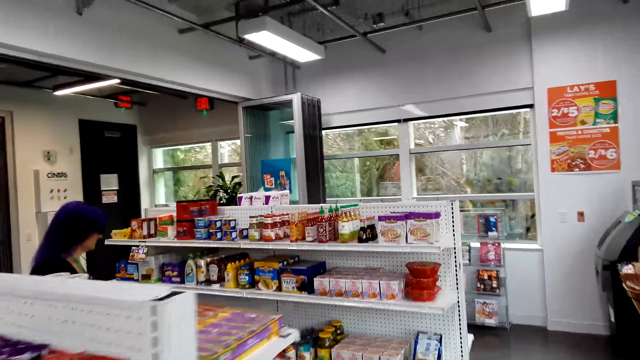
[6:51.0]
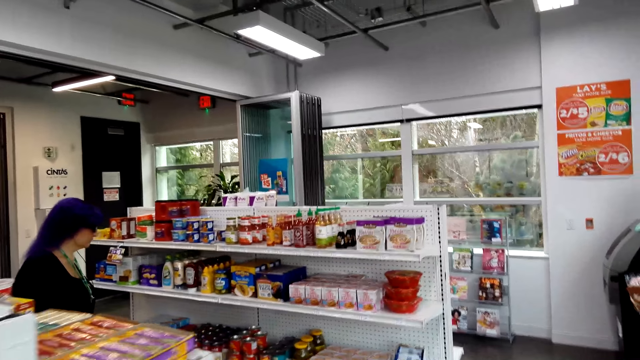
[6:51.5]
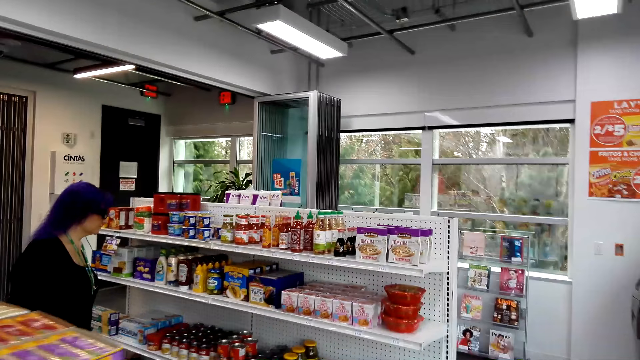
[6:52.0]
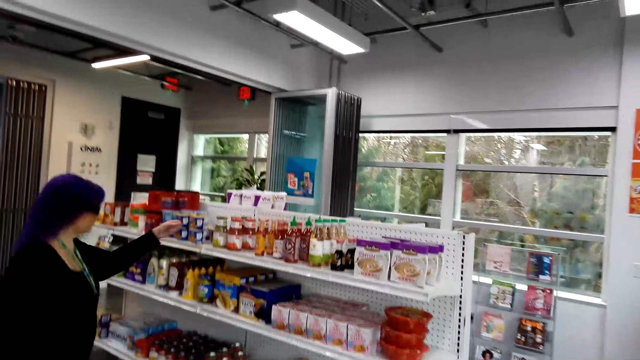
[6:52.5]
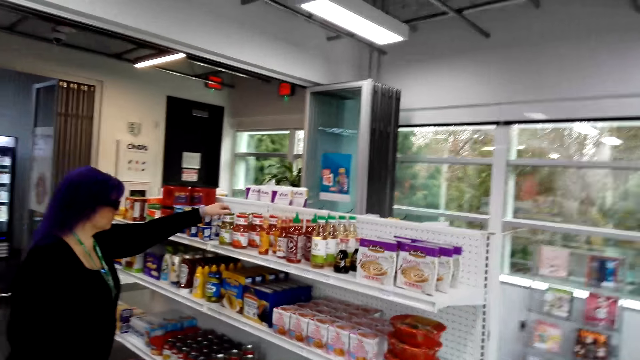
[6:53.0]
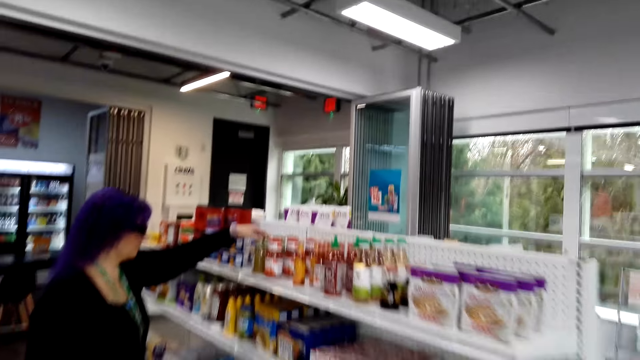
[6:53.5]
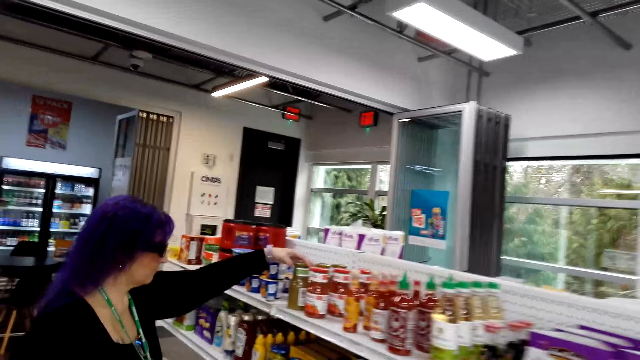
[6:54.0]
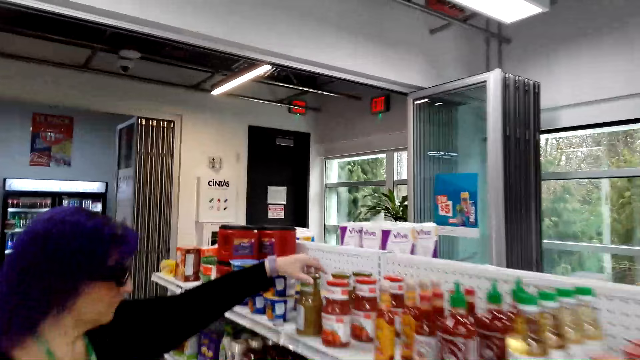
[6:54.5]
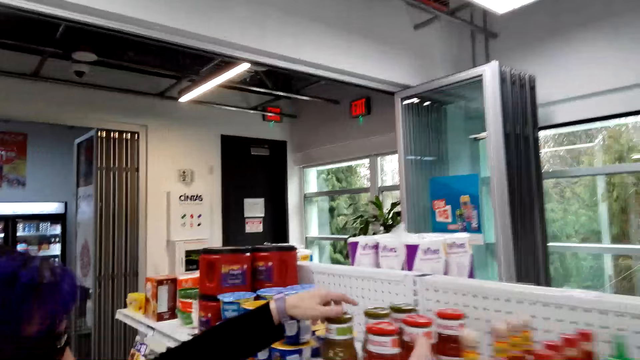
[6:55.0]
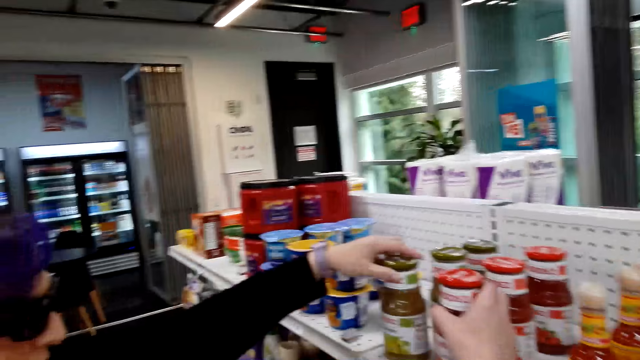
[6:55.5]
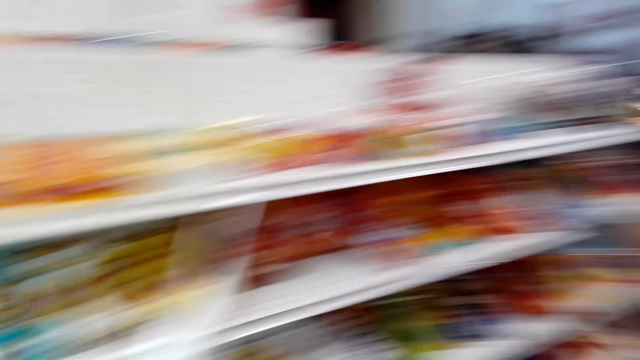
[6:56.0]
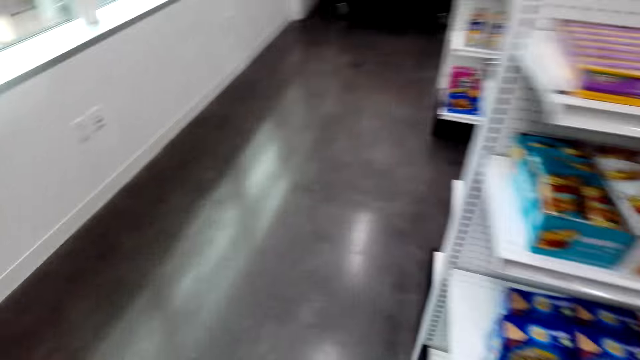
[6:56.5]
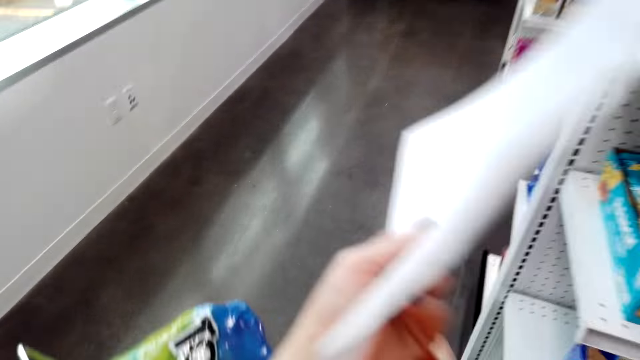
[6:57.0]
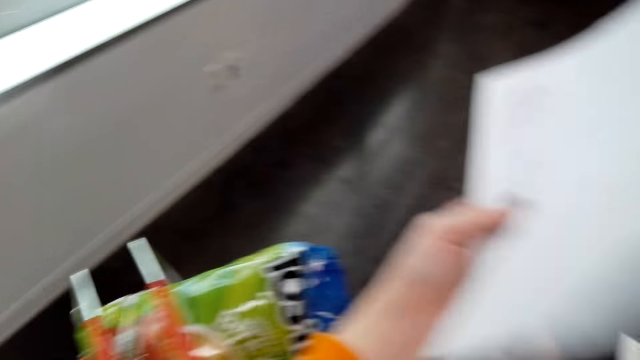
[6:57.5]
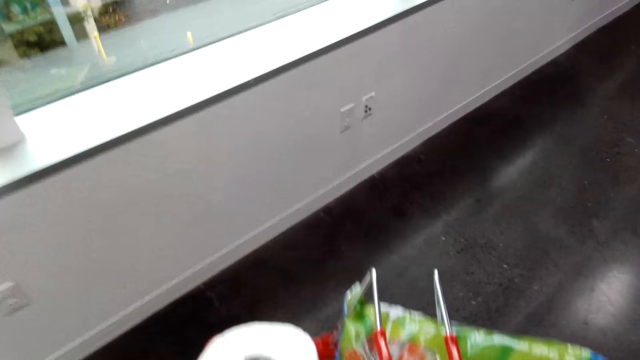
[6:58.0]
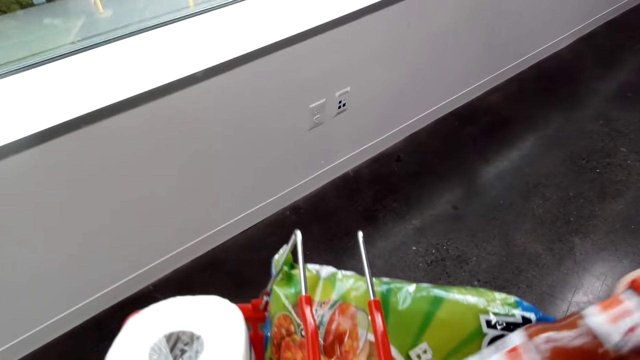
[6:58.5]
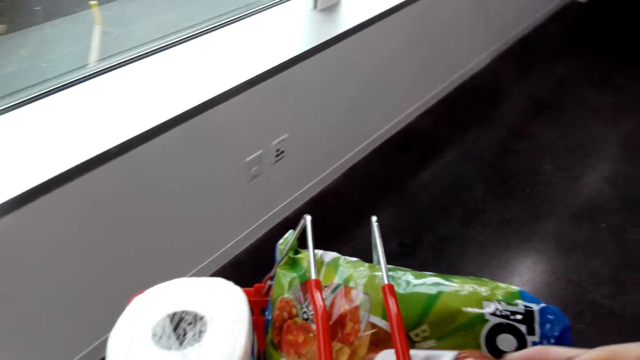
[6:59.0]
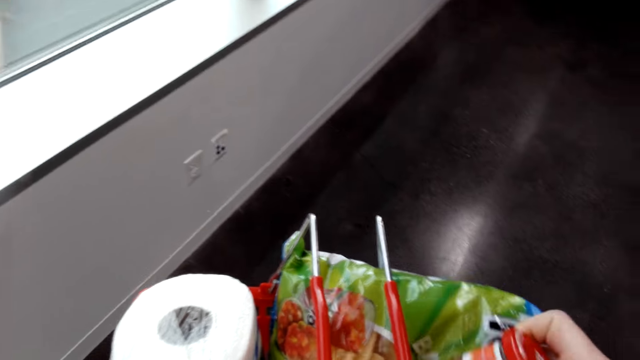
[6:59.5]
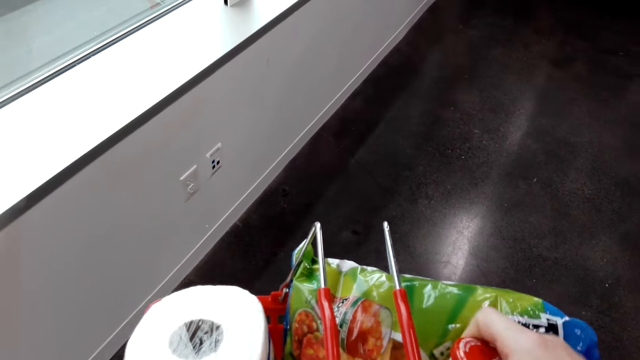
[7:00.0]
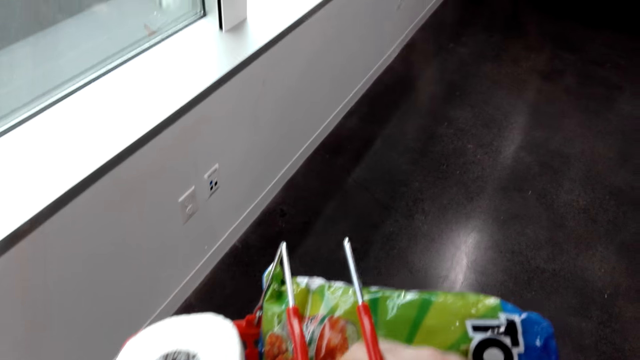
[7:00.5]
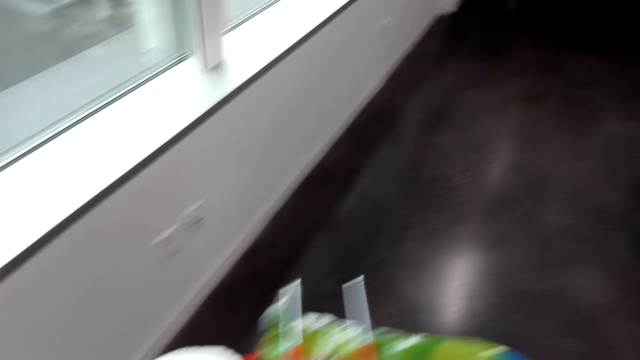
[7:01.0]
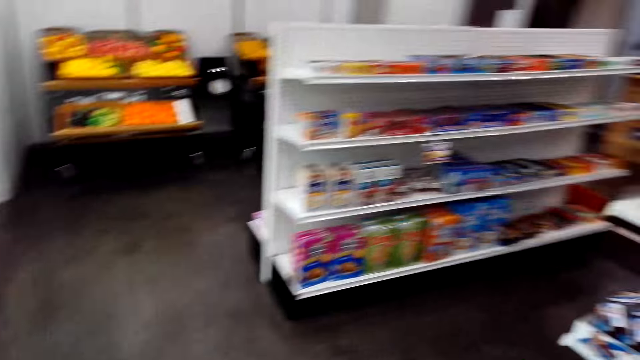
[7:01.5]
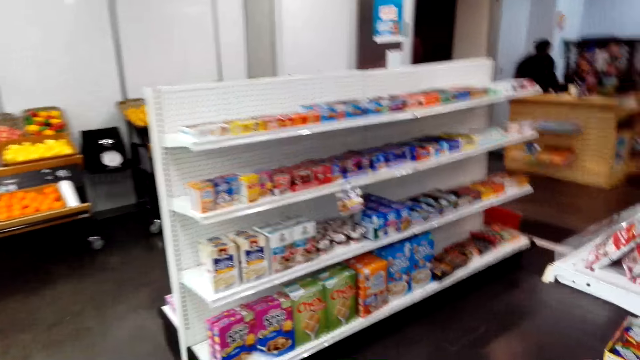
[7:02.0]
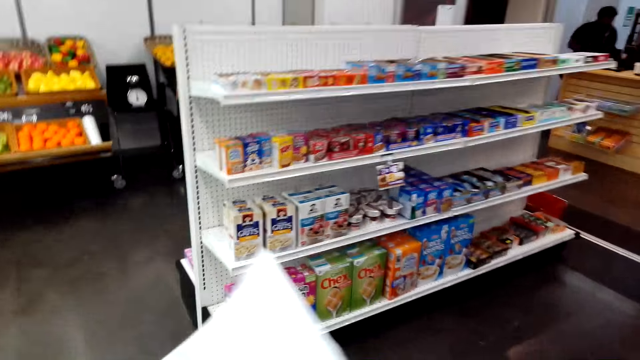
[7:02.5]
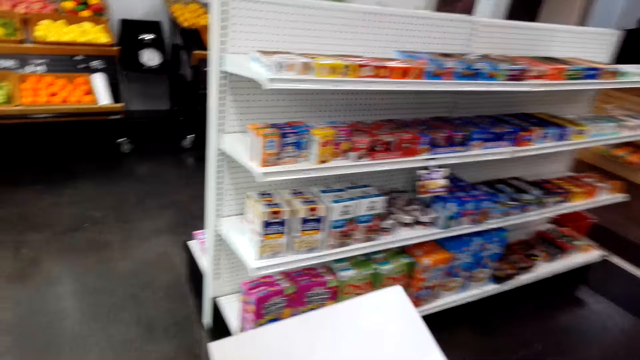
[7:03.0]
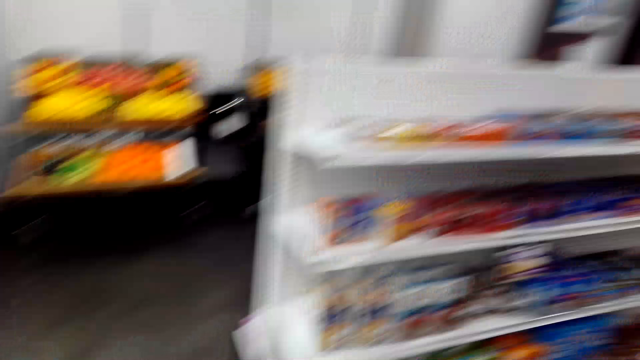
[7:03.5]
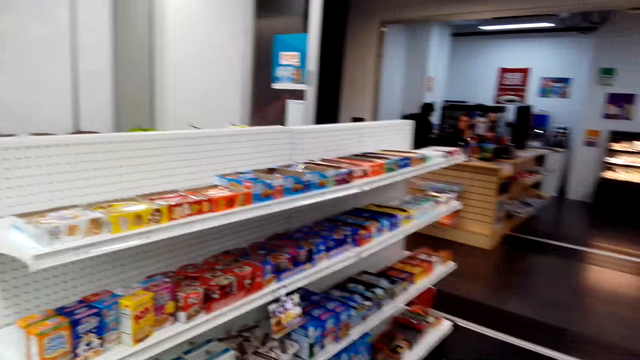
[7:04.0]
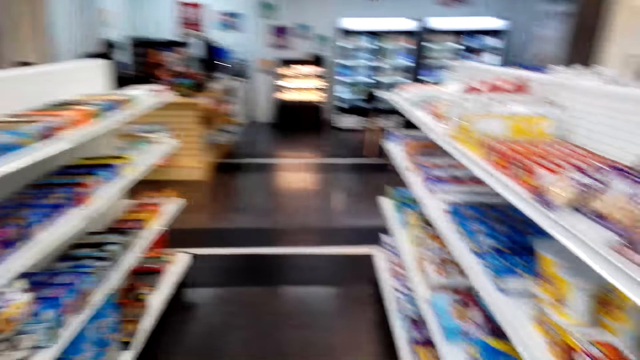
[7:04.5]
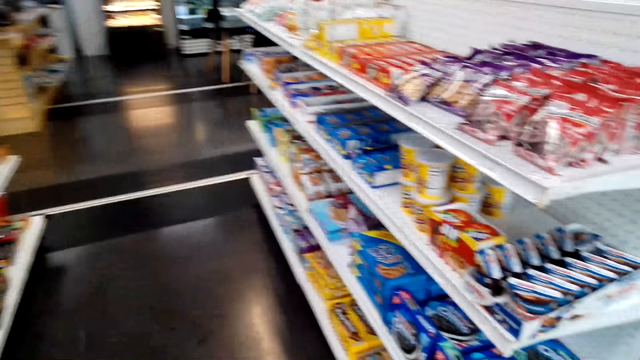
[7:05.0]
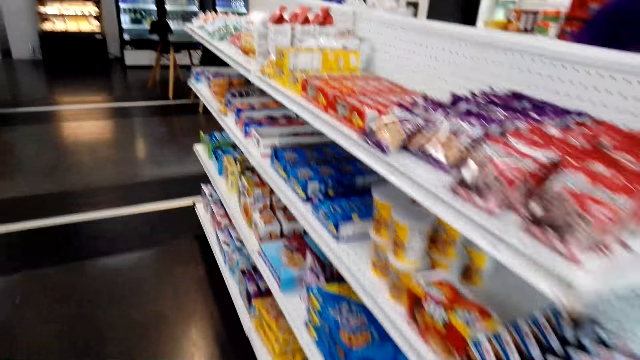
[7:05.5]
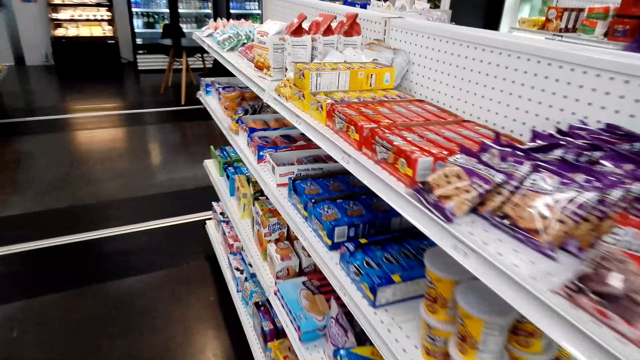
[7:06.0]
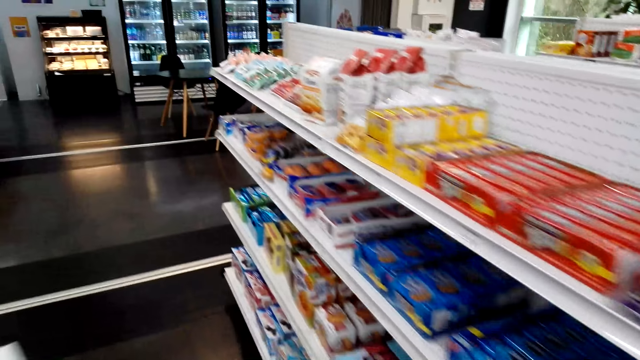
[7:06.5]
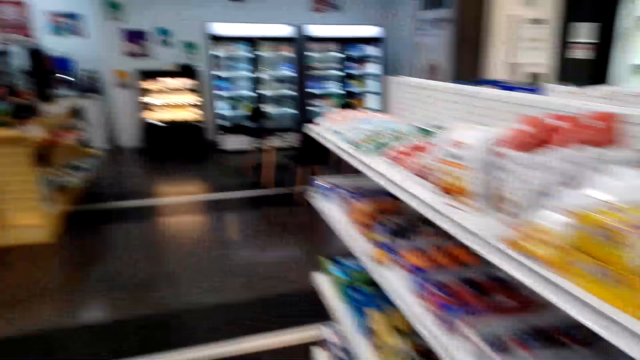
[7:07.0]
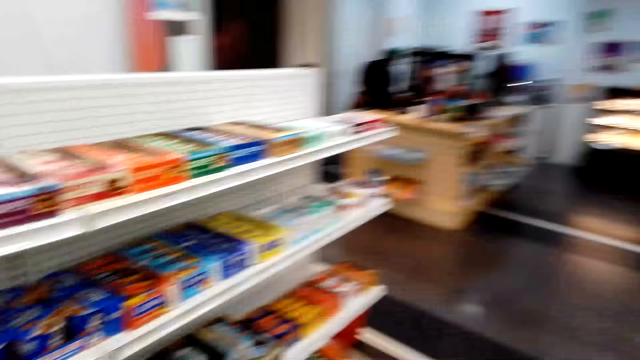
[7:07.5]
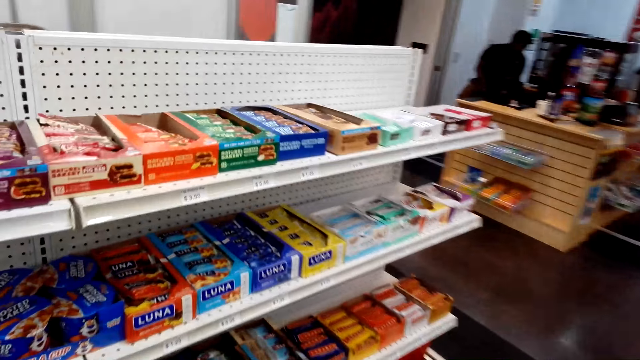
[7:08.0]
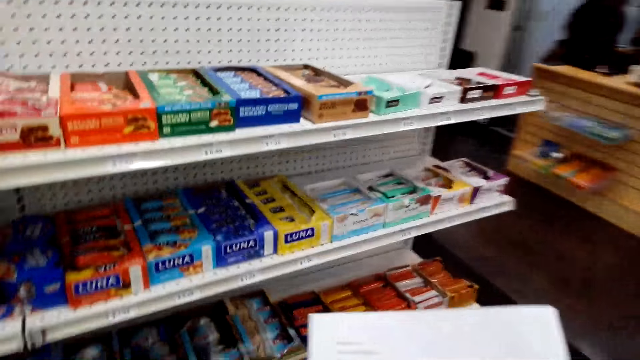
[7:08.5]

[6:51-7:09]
The camera wearer walks in the supermarket. They talk with a lady. They pick up a sauce. They talk with the lady. They turn around. They put the sauce in the shopping basket. They walk in the supermarket. They turn around. They walk in the supermarket.

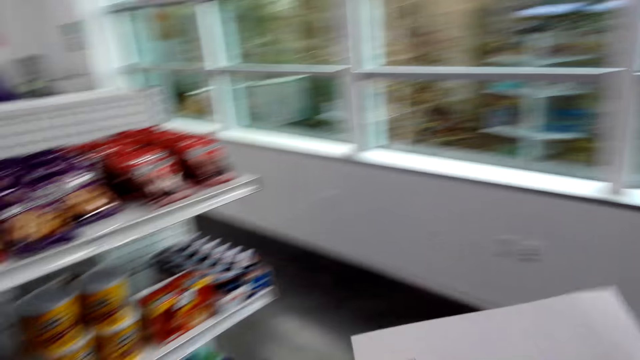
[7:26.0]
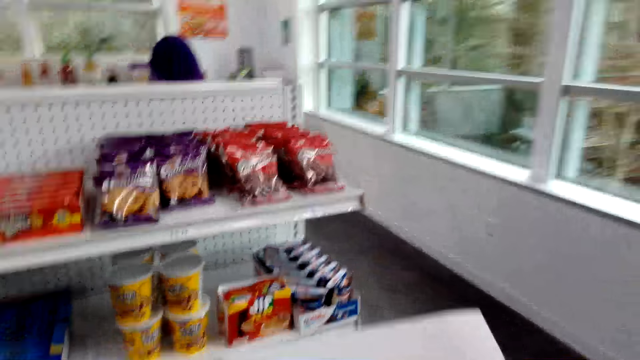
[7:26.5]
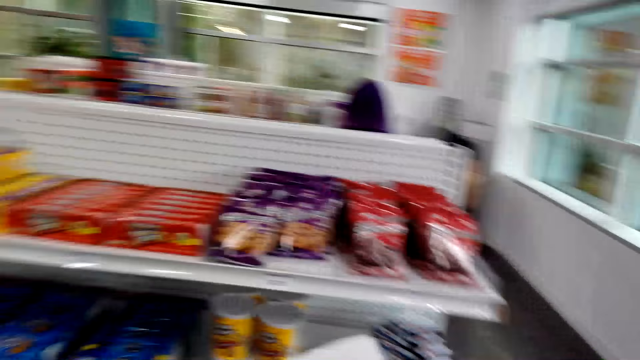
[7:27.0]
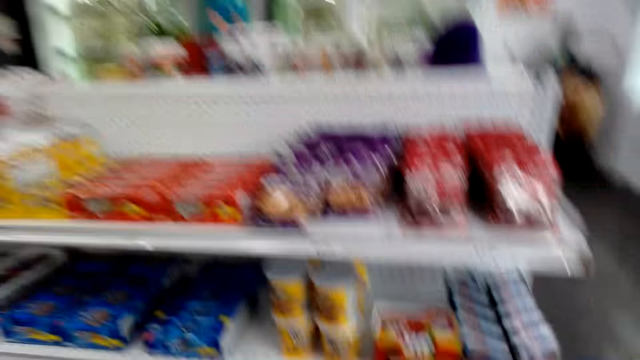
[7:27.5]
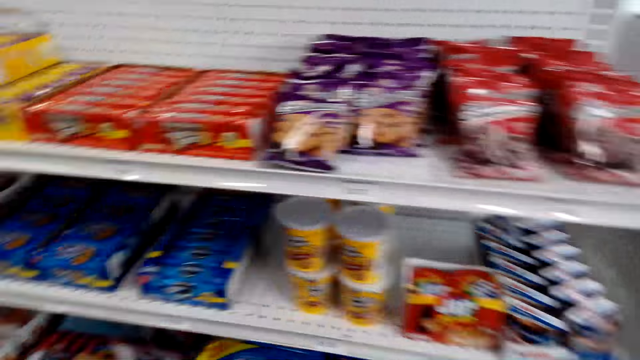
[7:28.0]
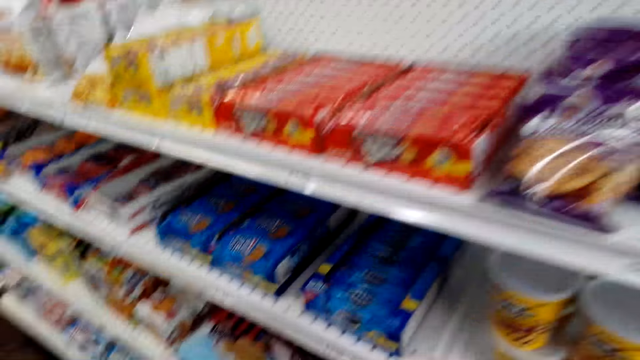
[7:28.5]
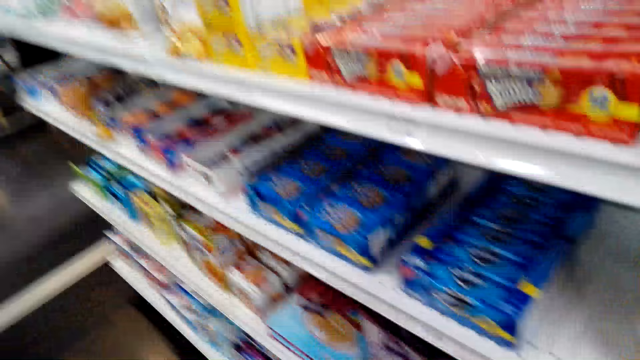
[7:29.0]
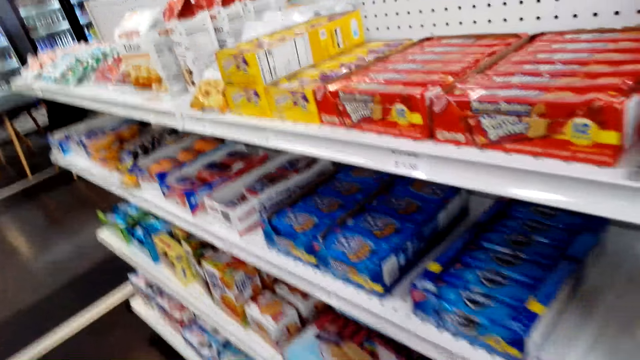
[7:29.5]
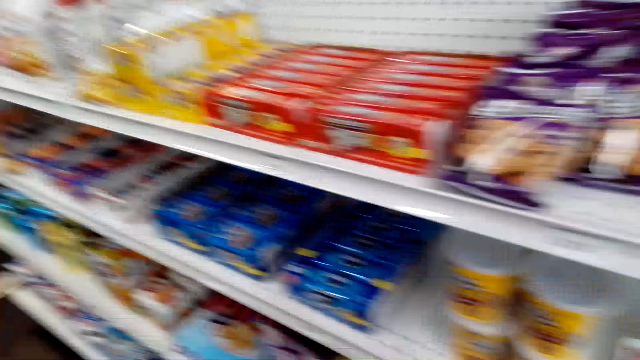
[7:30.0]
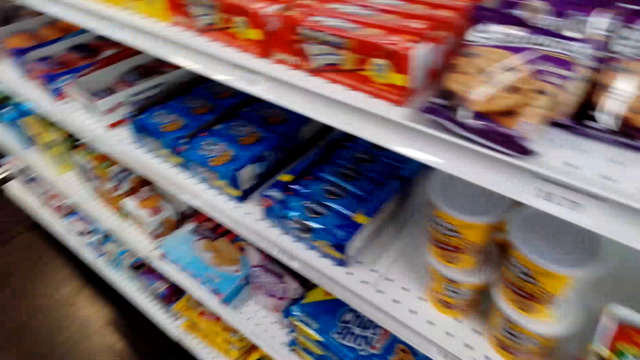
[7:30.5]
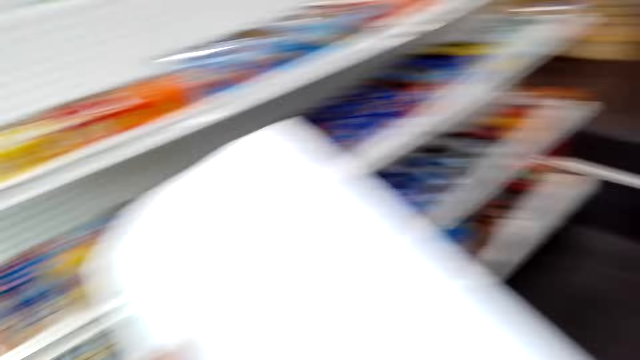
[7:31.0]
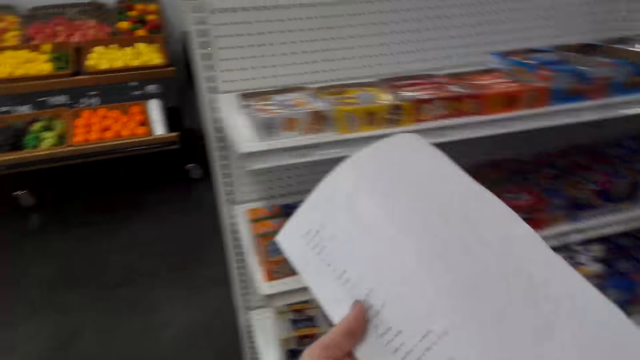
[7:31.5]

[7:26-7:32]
The camera wearer turns around. They look around. They turn around.
